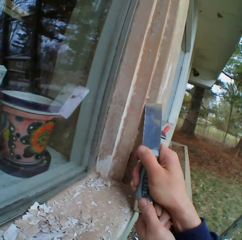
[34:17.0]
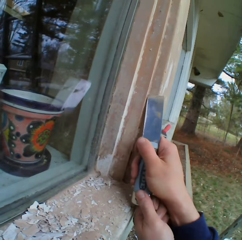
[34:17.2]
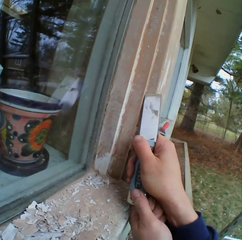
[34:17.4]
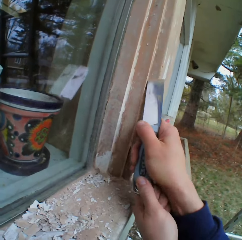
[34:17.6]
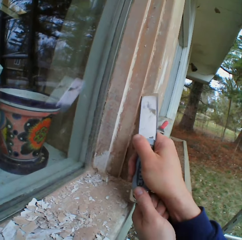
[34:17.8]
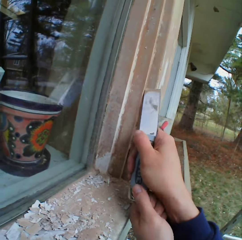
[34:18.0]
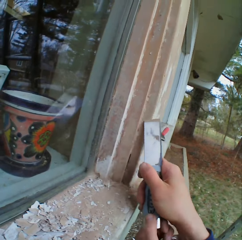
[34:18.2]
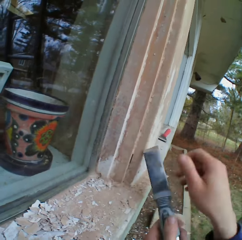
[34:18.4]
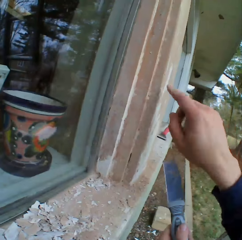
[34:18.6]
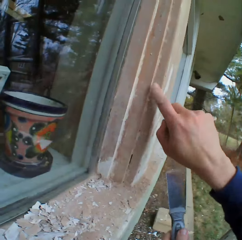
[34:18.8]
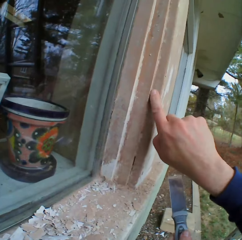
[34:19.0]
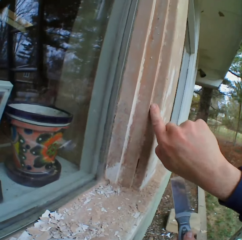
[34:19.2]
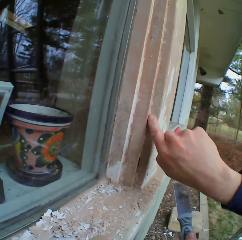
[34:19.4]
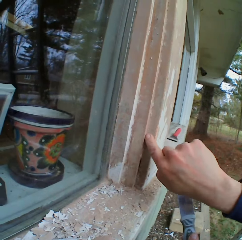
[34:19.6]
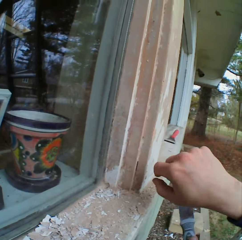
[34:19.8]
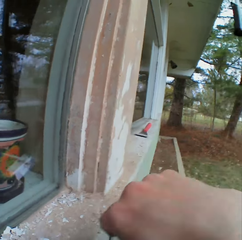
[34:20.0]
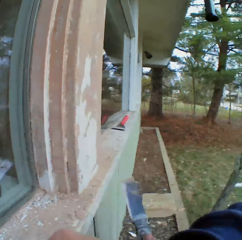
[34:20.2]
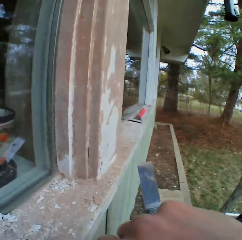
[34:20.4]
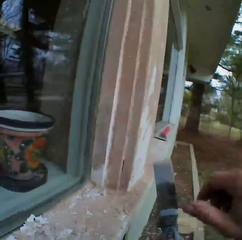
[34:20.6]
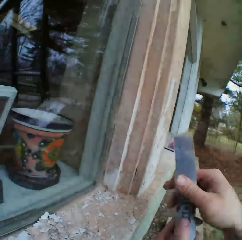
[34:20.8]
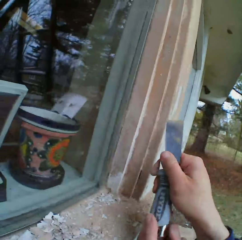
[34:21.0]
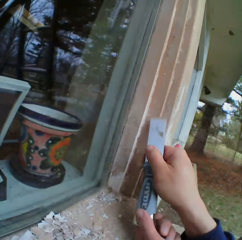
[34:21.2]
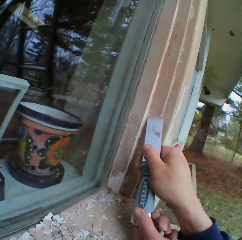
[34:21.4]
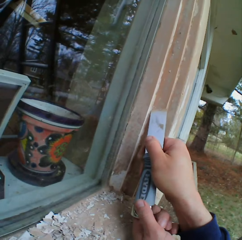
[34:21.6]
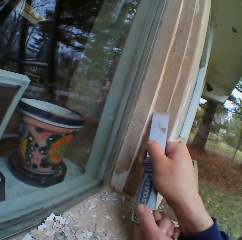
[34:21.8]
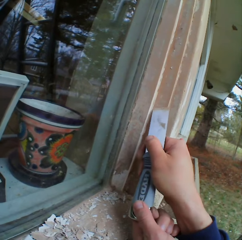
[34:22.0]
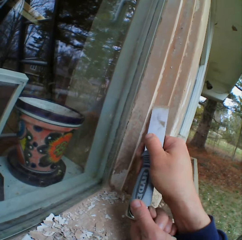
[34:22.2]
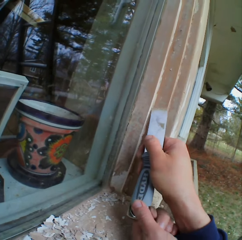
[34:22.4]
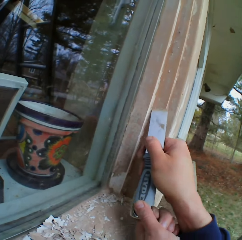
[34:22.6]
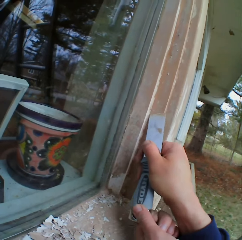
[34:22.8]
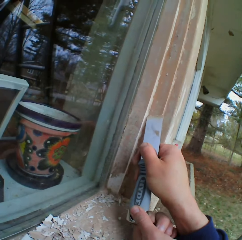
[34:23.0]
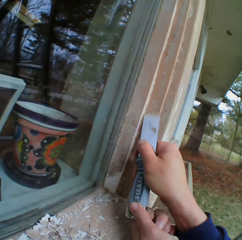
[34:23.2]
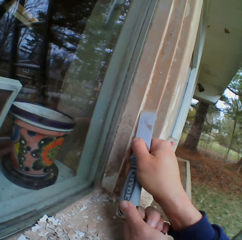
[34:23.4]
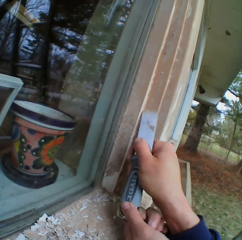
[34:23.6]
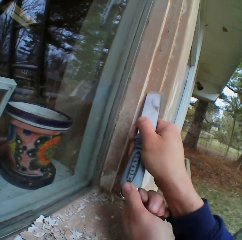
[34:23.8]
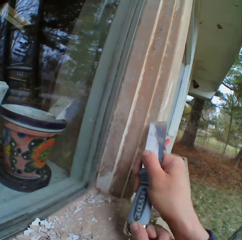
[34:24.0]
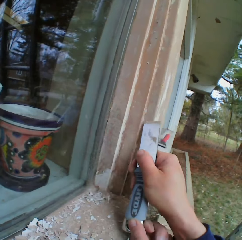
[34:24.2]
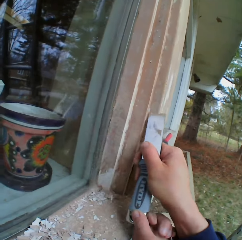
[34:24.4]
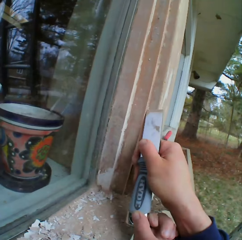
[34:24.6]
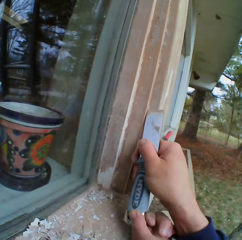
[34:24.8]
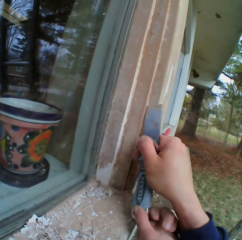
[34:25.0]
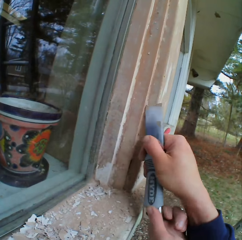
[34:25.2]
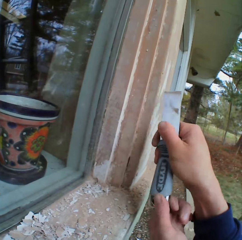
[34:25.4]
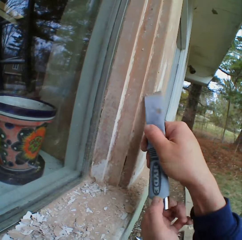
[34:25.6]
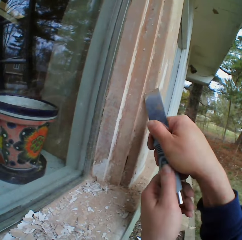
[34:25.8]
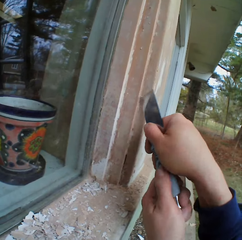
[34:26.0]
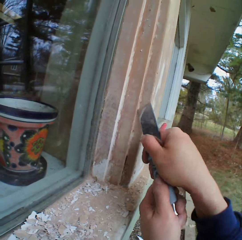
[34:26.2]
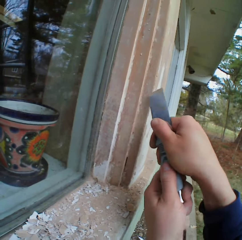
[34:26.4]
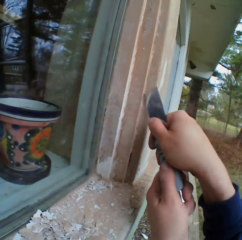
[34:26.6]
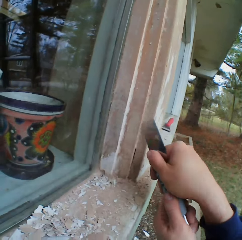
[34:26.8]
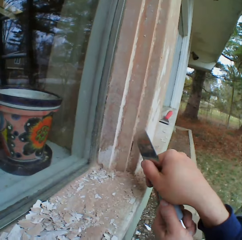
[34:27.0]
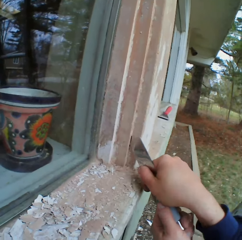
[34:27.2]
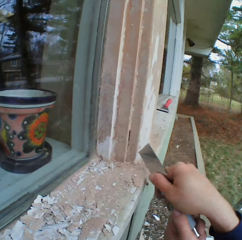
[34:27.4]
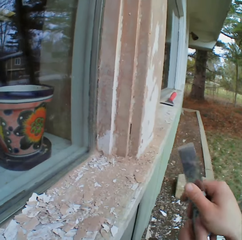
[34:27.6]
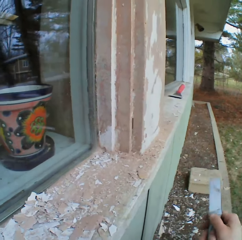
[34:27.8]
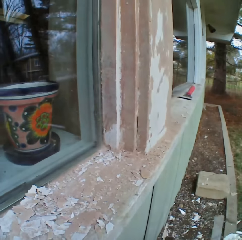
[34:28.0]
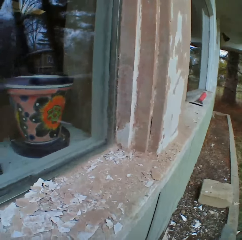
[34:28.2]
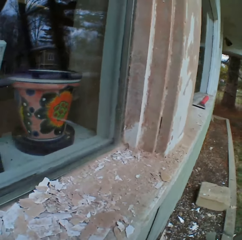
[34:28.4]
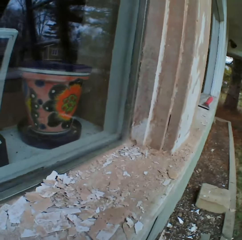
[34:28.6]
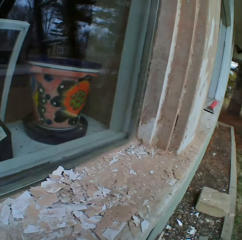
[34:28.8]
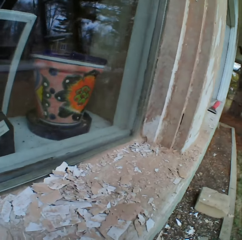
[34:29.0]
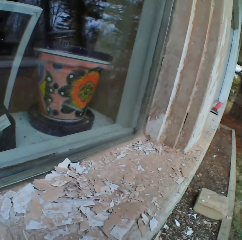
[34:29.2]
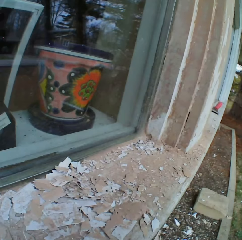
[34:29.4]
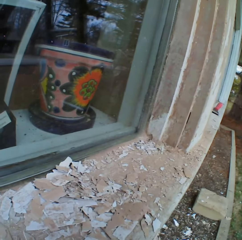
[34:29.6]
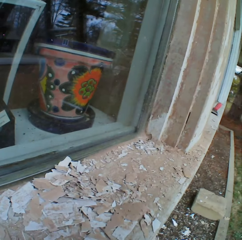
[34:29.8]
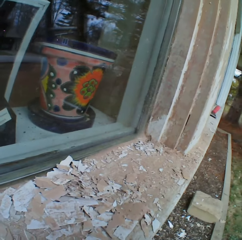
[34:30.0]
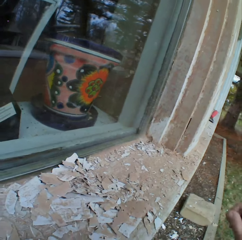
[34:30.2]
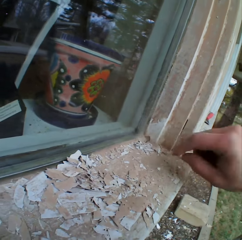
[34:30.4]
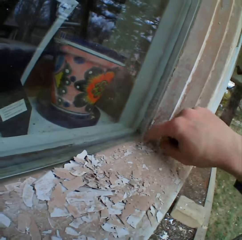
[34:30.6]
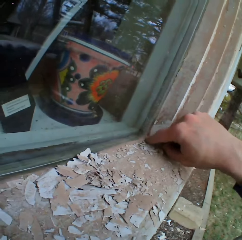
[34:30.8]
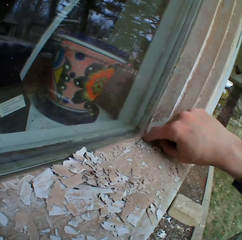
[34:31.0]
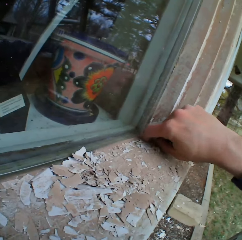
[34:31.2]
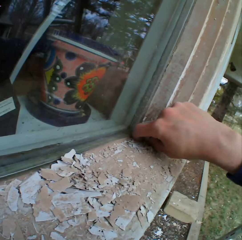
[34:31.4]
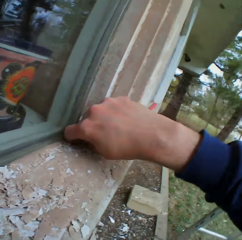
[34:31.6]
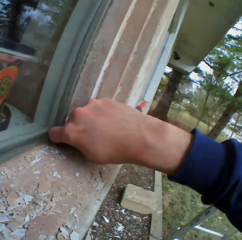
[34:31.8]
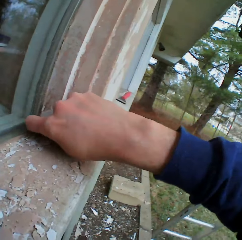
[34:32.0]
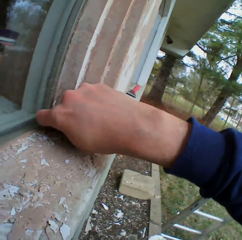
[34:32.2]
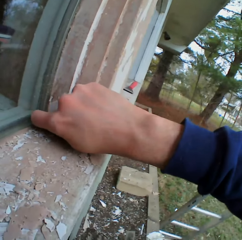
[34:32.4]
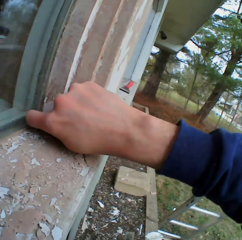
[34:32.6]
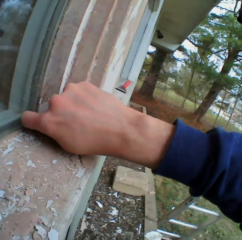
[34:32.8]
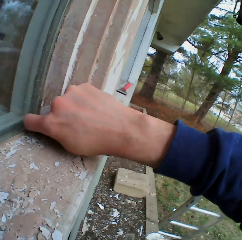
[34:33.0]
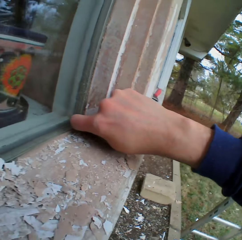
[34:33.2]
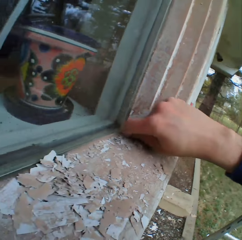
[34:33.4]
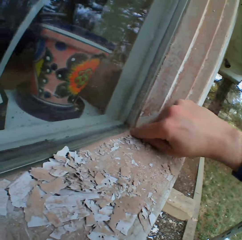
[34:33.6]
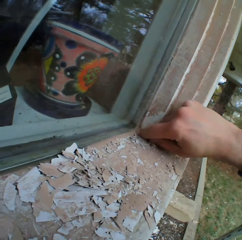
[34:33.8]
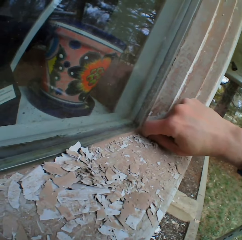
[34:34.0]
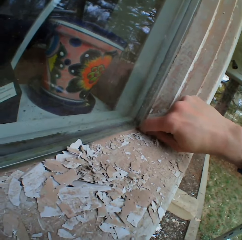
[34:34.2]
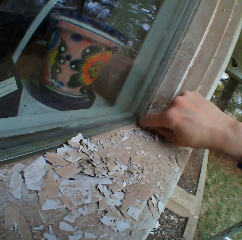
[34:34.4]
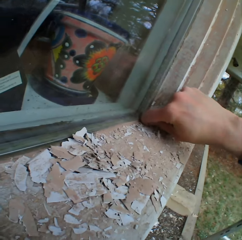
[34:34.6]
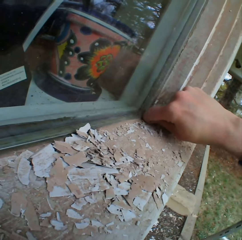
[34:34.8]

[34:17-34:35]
The camera wearer touches the surface. He moves the right hand. He wipes his face. He scrapes the surface. He looks at the surface. He stops to remove the paint for a while. He touches the surface. He removes the dried paint on the wall with his right hand.

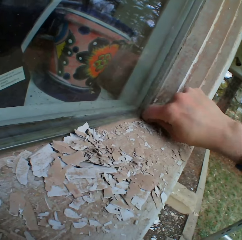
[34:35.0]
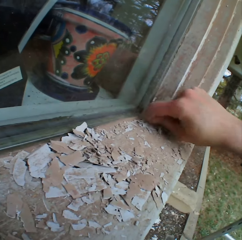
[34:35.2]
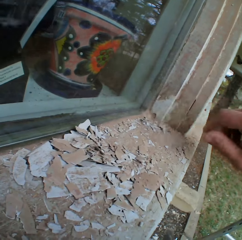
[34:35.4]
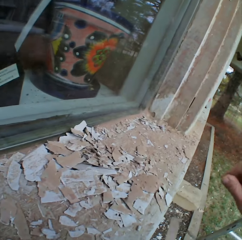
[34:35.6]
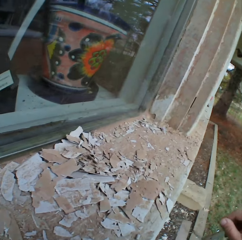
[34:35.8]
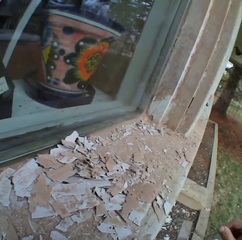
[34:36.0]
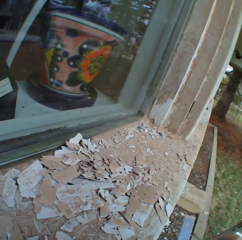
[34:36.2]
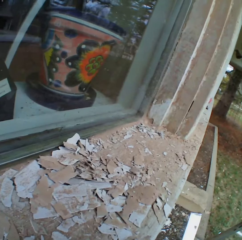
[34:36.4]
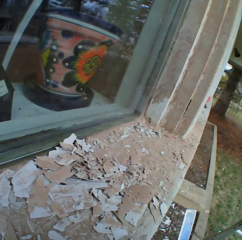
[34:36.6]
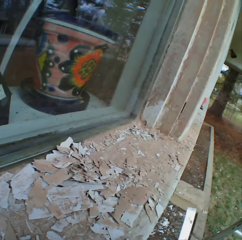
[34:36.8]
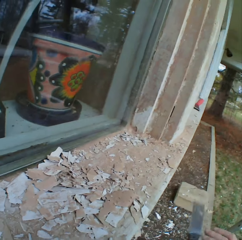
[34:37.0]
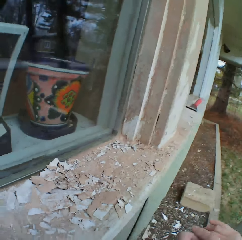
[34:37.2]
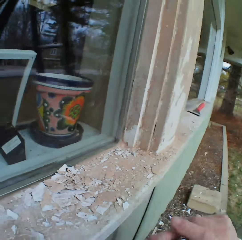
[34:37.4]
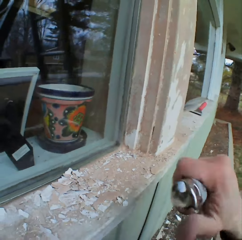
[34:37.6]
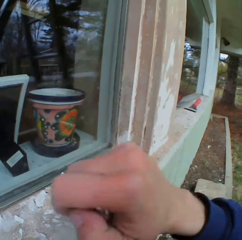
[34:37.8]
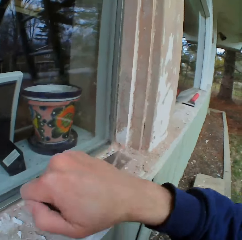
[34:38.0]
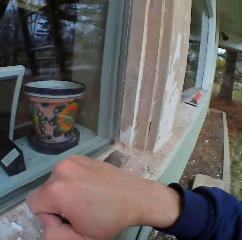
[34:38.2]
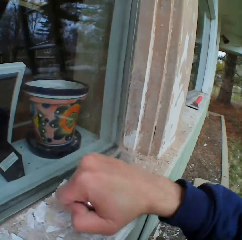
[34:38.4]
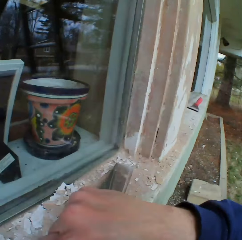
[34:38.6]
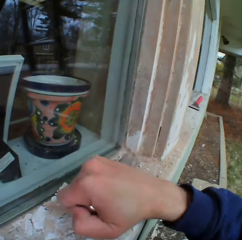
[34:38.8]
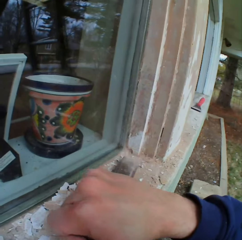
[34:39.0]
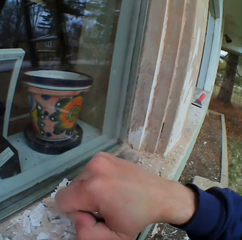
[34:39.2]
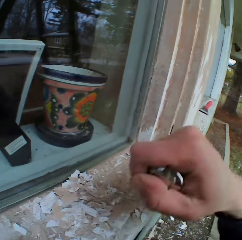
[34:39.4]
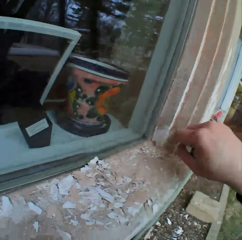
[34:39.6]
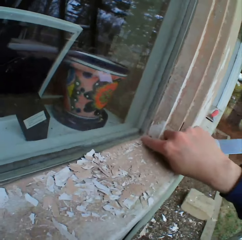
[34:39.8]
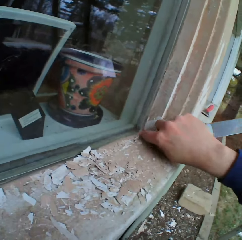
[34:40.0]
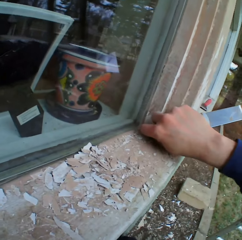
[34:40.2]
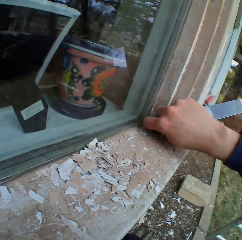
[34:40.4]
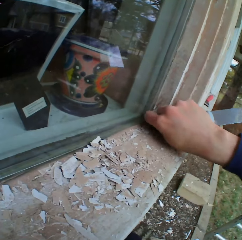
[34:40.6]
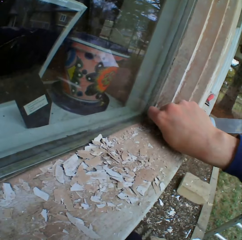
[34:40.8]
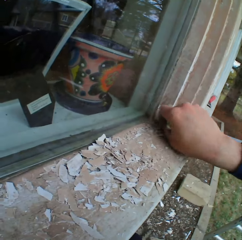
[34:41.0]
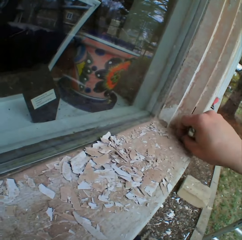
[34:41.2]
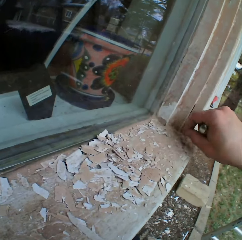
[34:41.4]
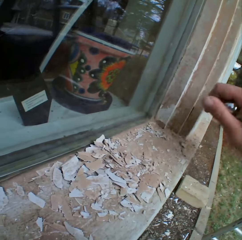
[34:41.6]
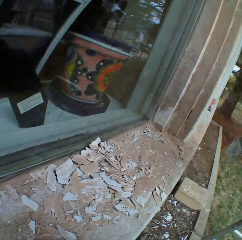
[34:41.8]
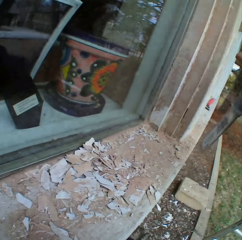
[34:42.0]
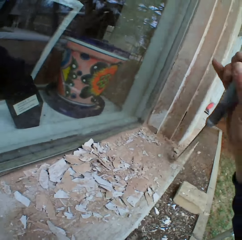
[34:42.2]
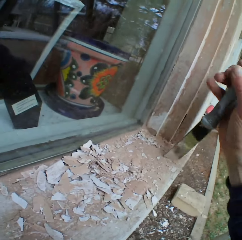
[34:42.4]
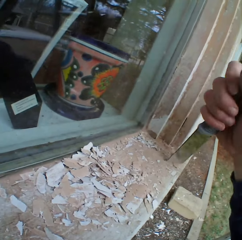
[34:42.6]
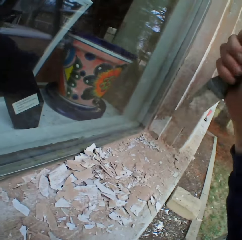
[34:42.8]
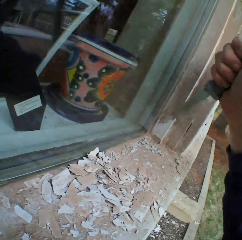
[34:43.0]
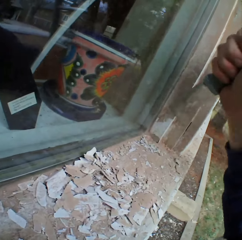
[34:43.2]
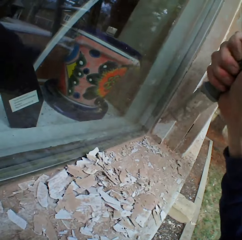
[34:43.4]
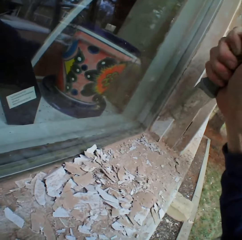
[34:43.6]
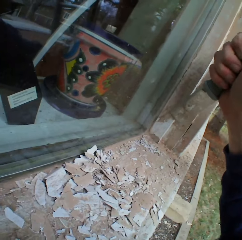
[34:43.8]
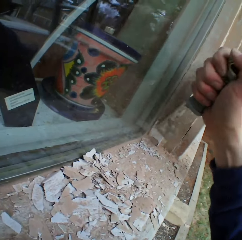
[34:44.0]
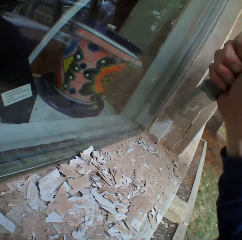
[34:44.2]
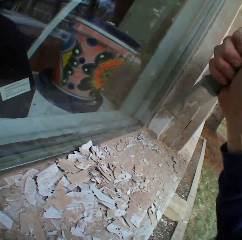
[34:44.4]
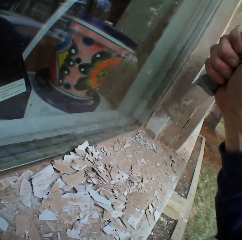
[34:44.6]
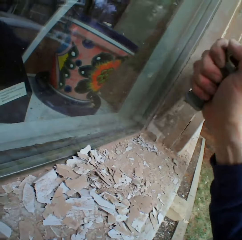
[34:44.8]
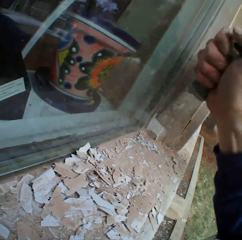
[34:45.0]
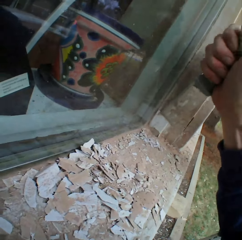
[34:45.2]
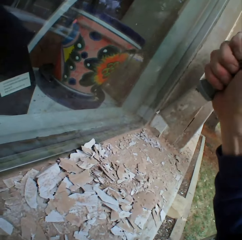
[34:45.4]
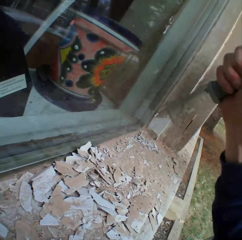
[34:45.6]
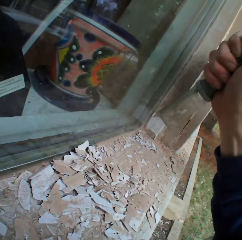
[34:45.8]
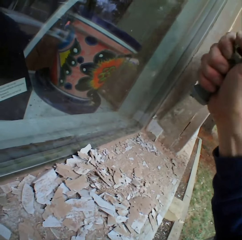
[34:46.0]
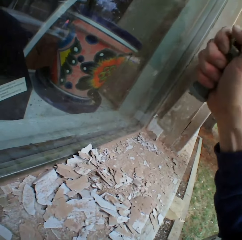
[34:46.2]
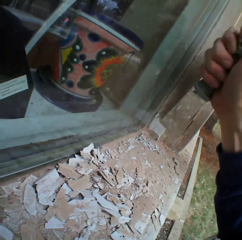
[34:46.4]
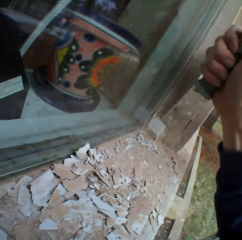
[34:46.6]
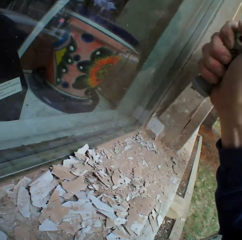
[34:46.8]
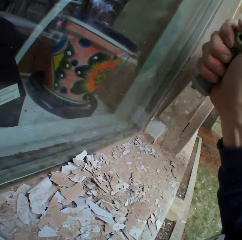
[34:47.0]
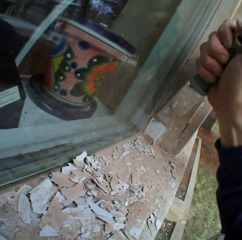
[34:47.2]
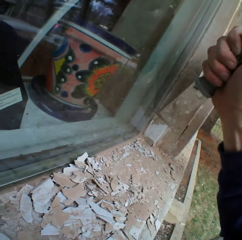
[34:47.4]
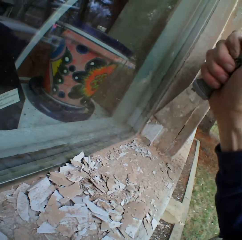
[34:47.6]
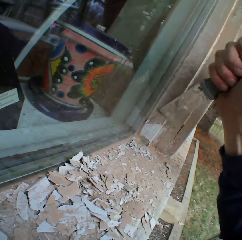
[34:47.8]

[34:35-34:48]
The camera wearer looks at the surface. They scrape the surface. They touch the surface. They scrape the surface. They remove the dry paint with a scraper.
